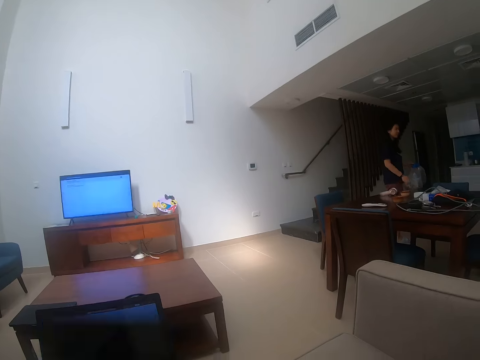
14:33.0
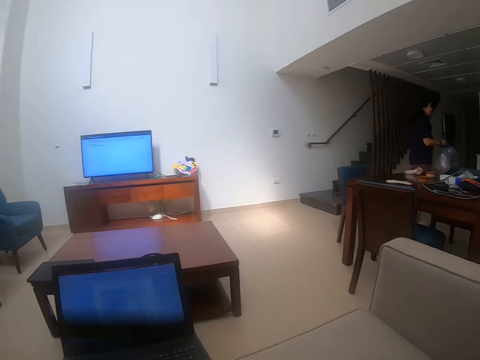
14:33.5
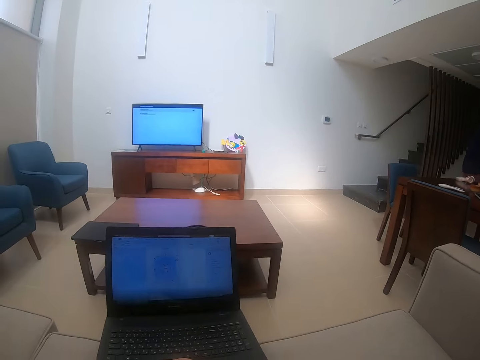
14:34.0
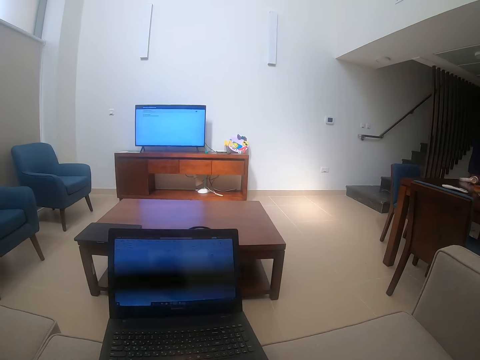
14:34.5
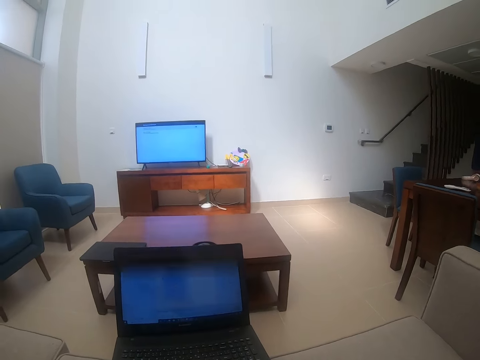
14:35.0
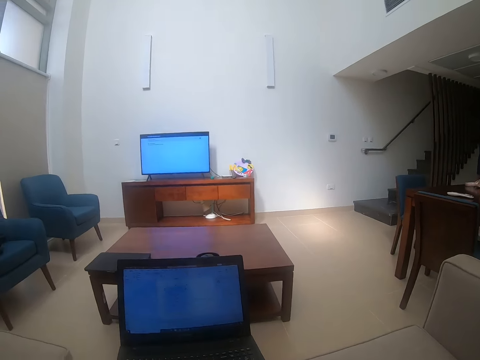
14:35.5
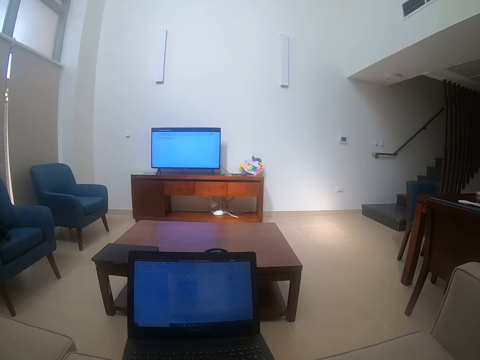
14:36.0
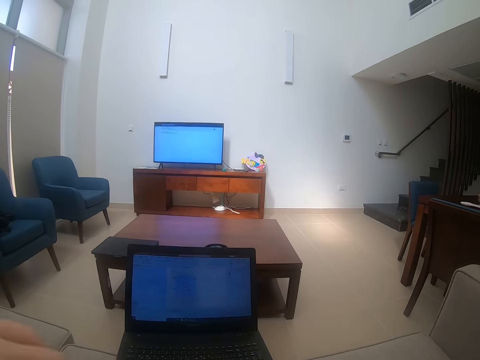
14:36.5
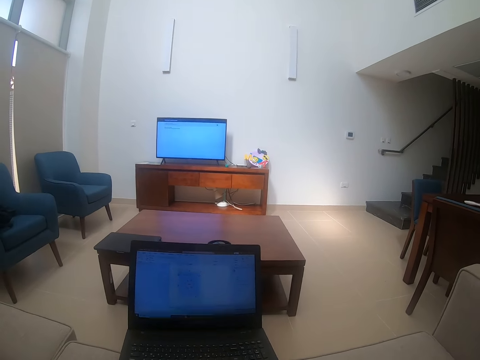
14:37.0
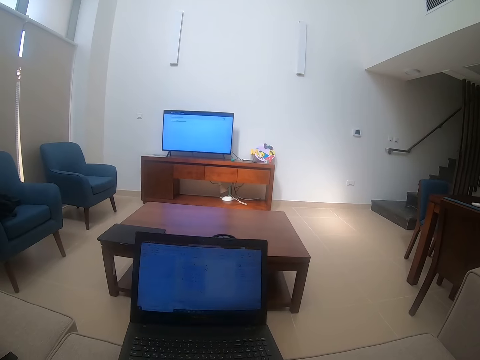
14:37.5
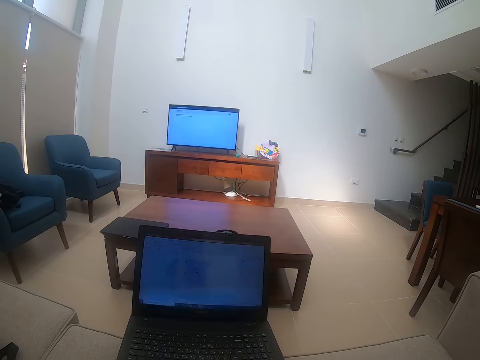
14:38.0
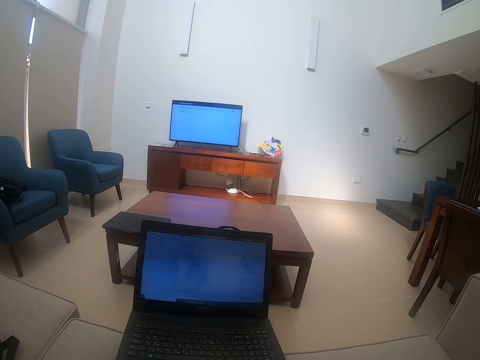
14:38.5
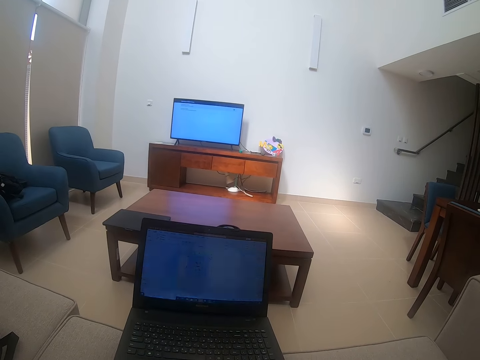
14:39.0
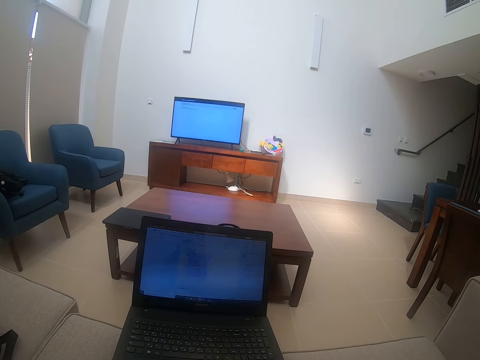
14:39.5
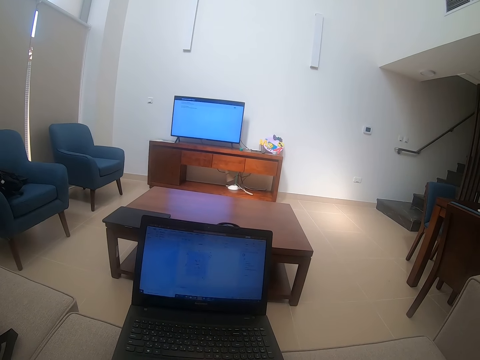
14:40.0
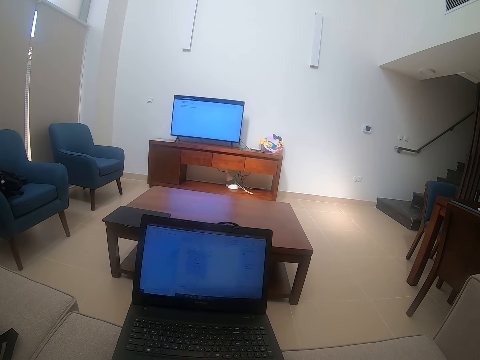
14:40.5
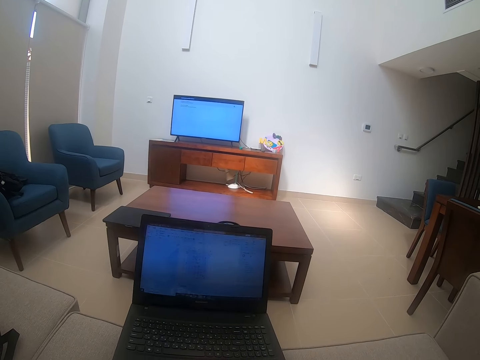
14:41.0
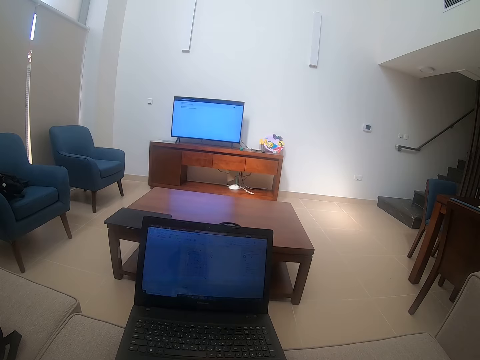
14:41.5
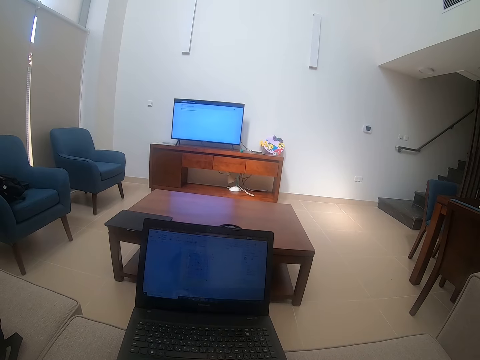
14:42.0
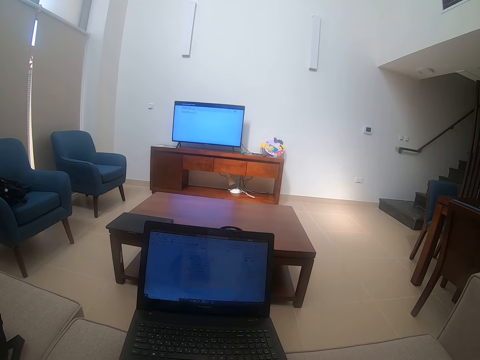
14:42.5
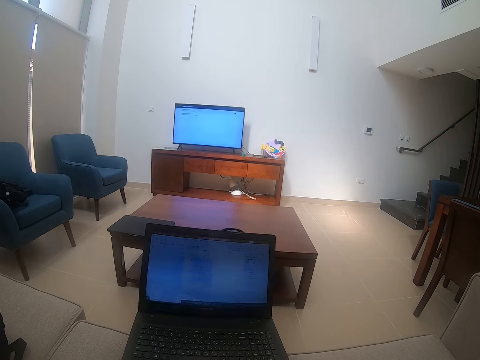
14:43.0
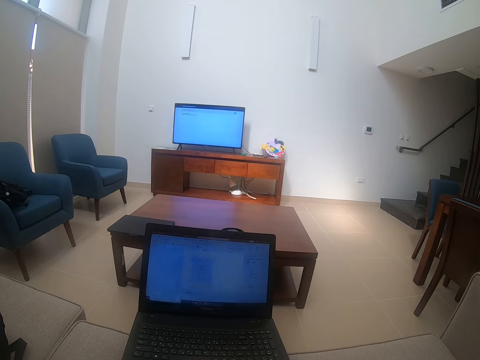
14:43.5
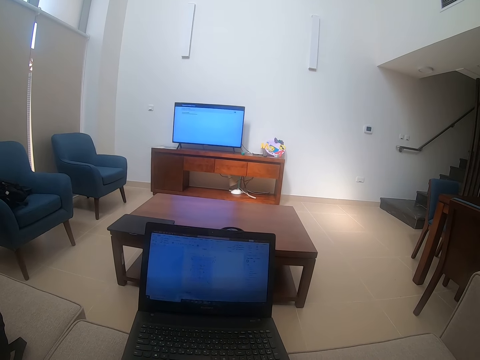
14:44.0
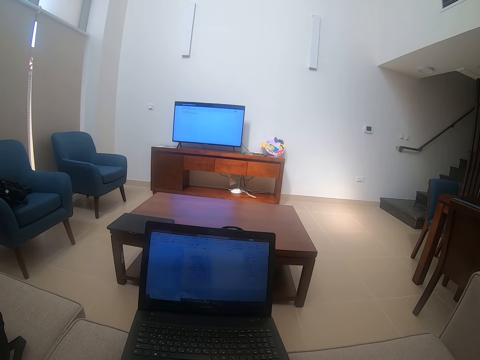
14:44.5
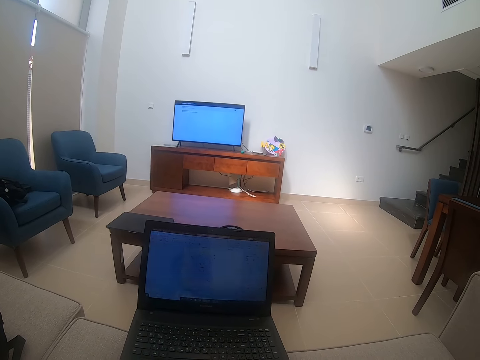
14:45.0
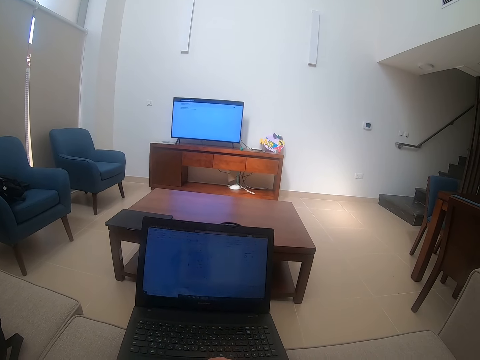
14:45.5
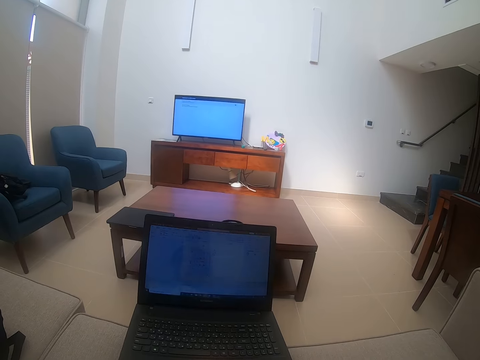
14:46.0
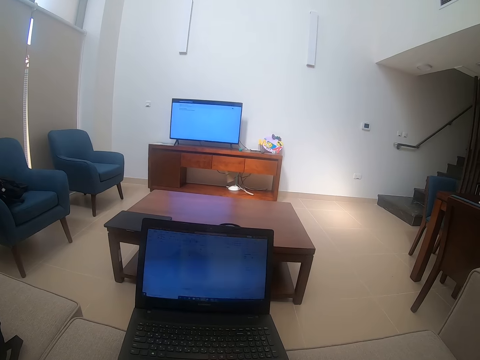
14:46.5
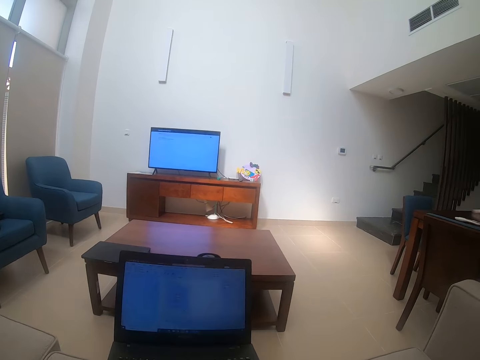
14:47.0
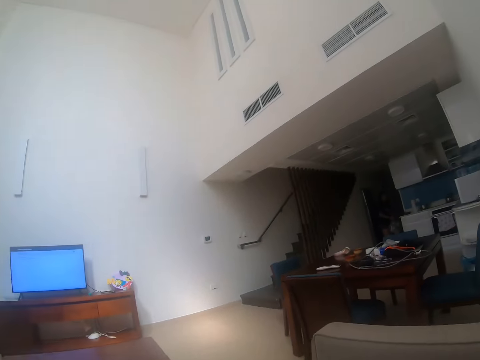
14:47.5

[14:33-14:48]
The camera wearer looks around the house. They scroll on the laptop.

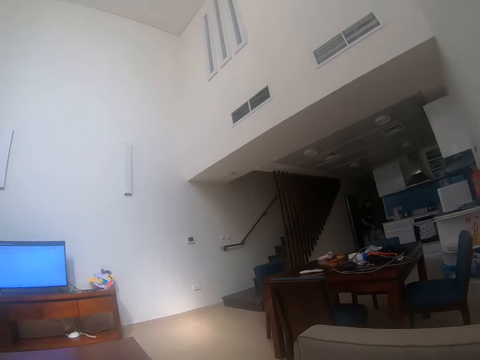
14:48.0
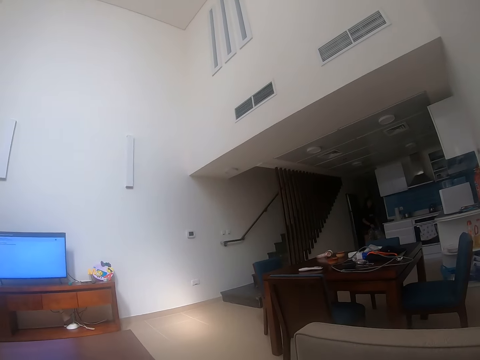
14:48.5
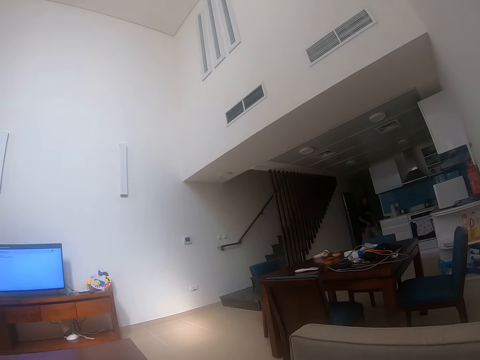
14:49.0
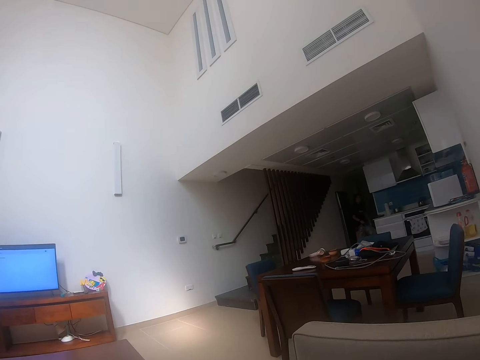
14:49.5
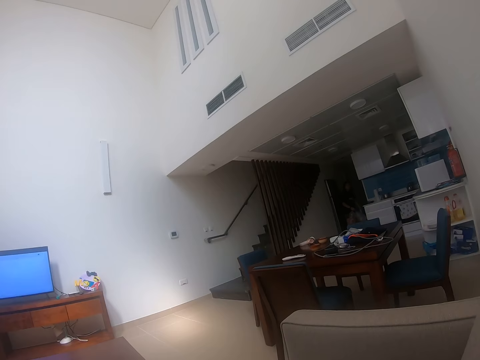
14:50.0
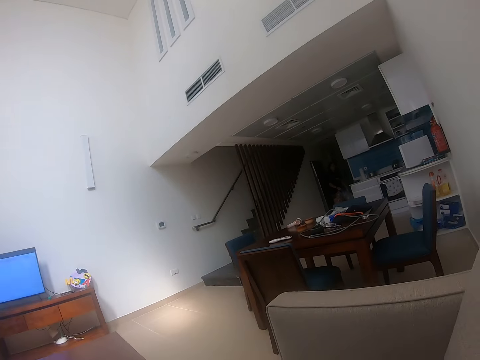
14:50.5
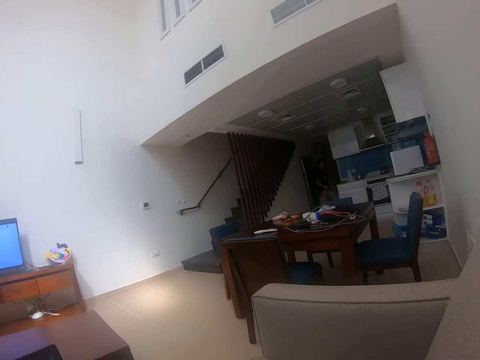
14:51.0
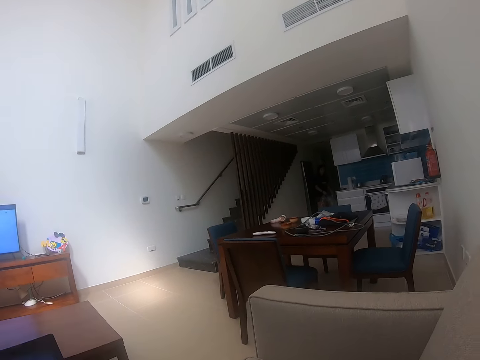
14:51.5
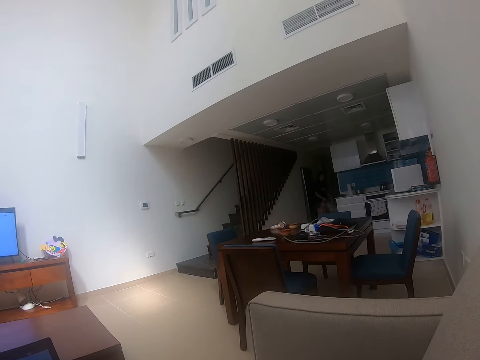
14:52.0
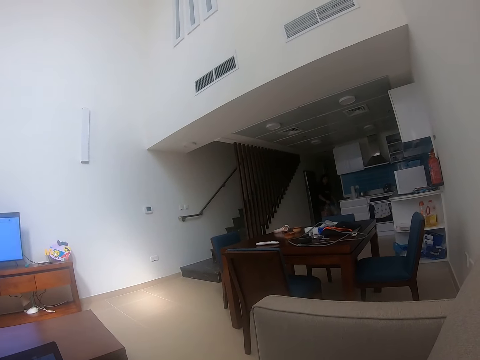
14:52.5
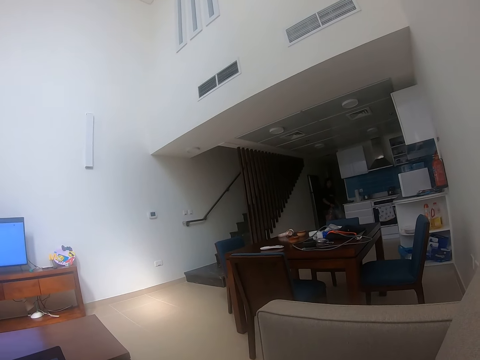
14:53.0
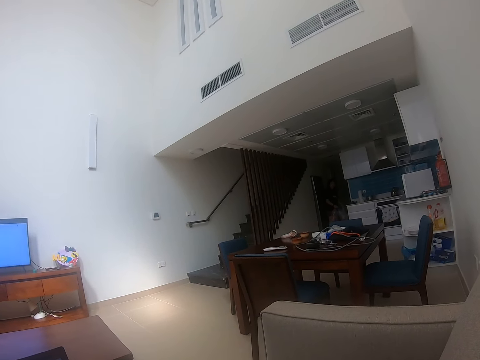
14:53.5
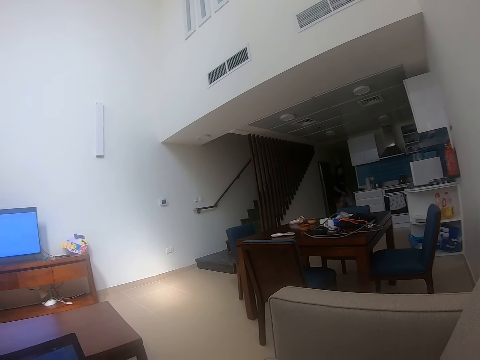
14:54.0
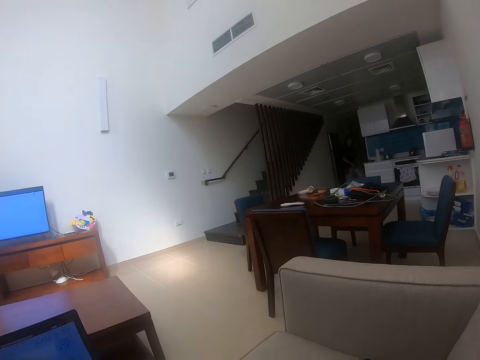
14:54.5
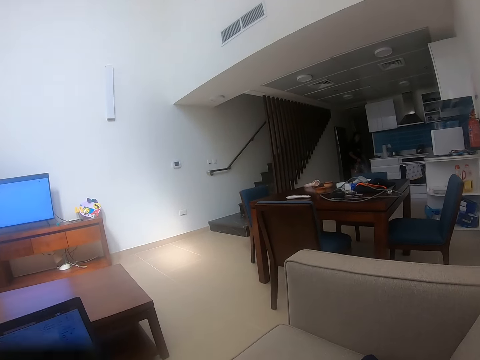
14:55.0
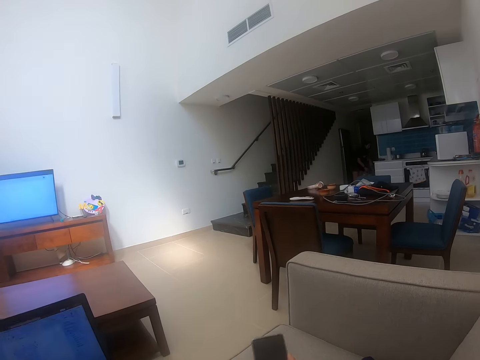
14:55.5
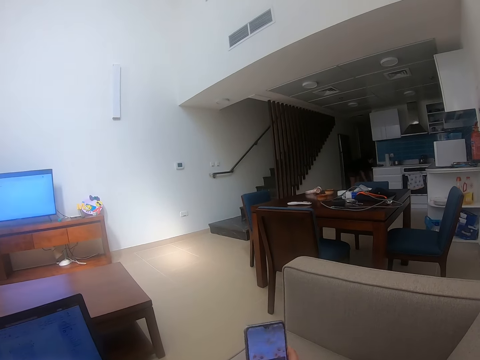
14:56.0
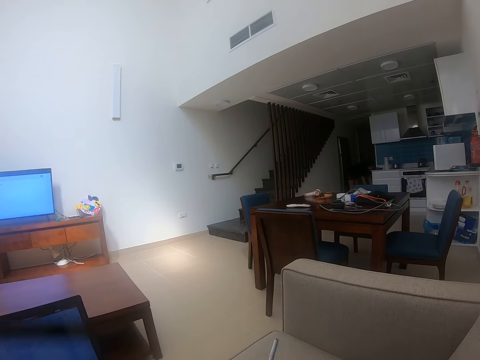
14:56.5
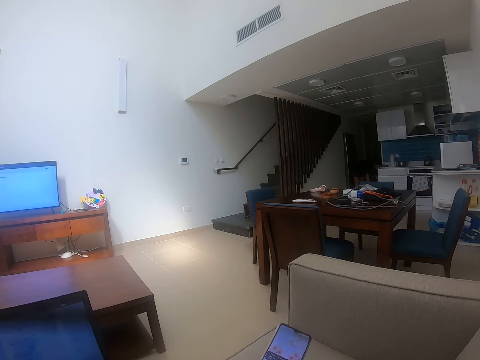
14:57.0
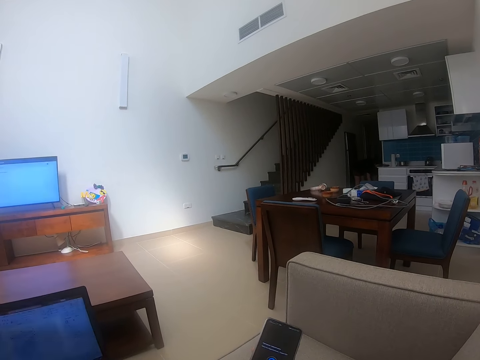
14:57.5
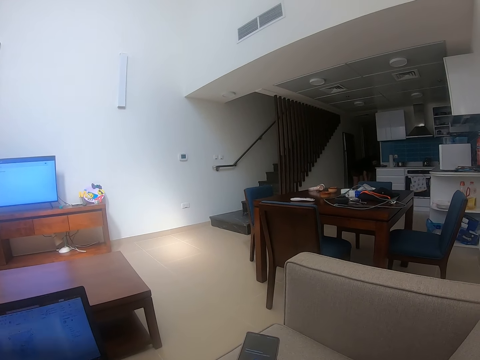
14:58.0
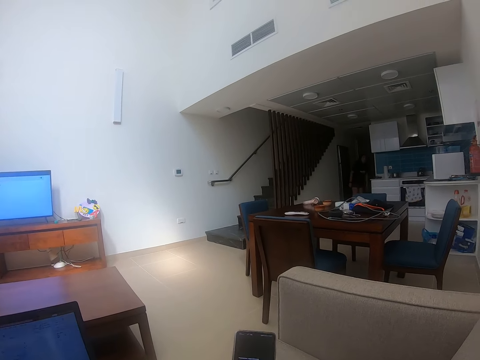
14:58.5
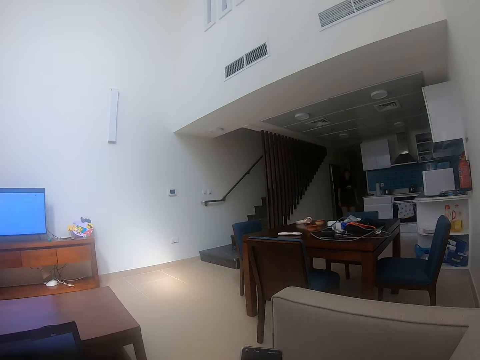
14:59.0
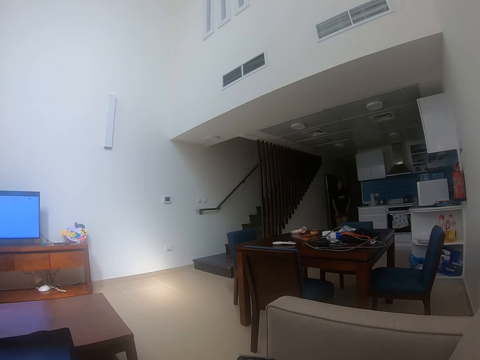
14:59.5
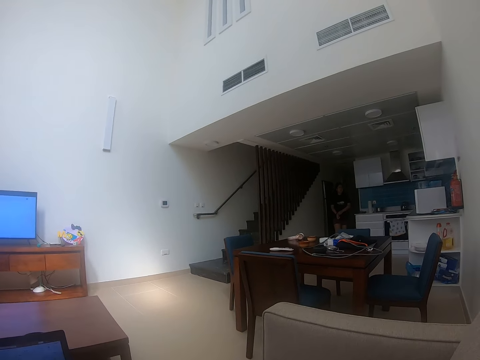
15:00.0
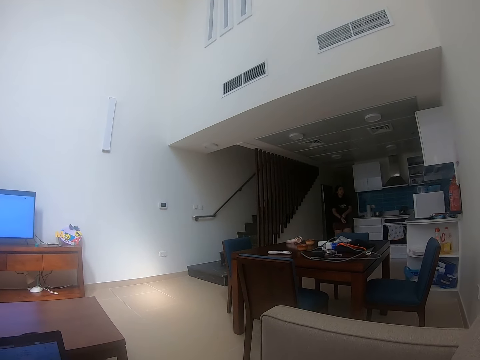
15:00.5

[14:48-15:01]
The camera wearer looks around the dining area part in the room. They hold a phone. They touch the phone. They scroll on the phone.
